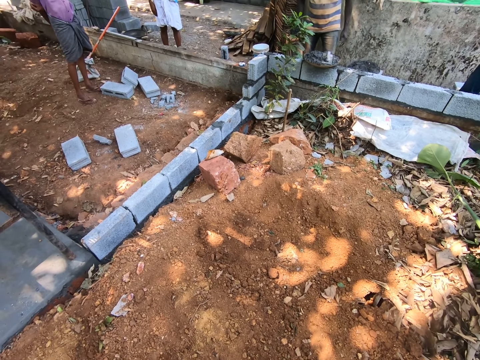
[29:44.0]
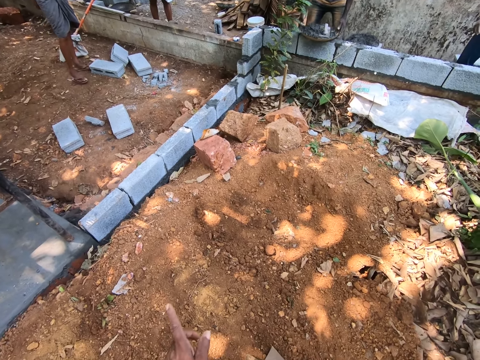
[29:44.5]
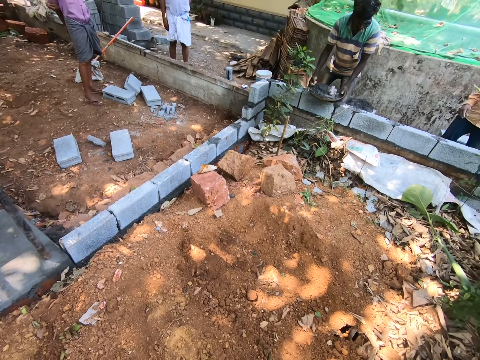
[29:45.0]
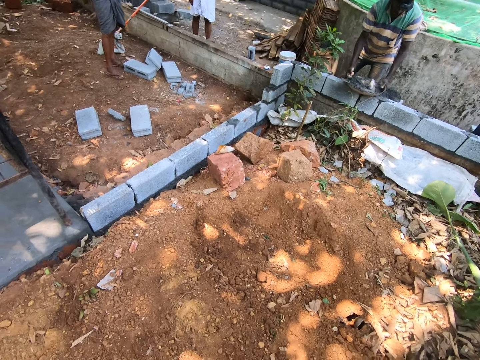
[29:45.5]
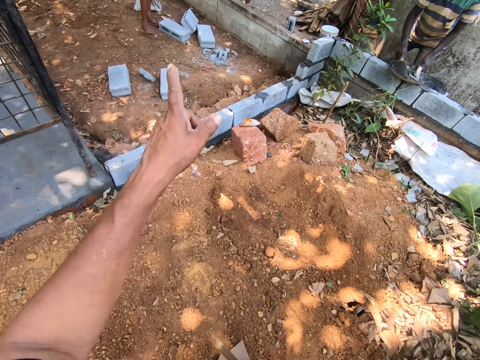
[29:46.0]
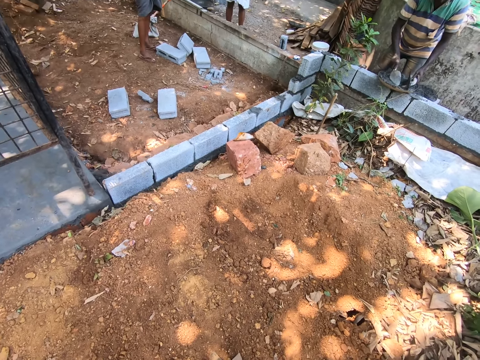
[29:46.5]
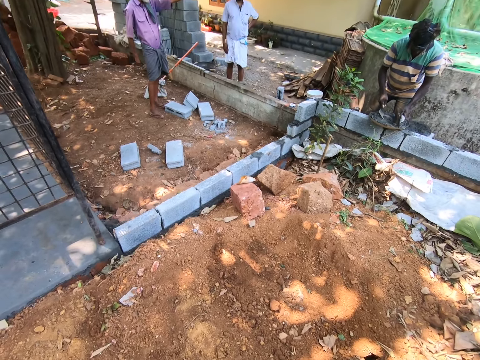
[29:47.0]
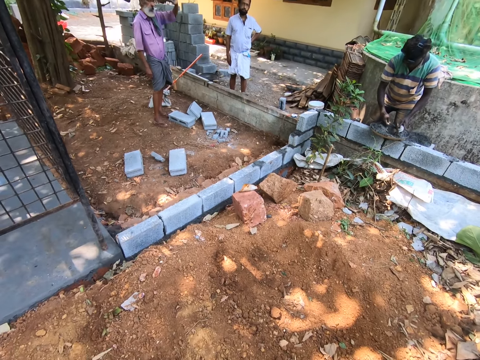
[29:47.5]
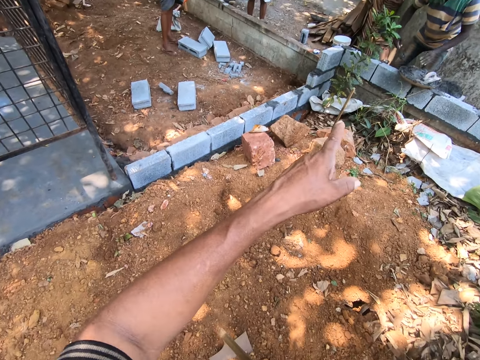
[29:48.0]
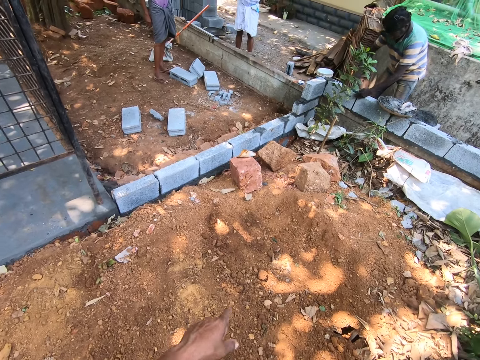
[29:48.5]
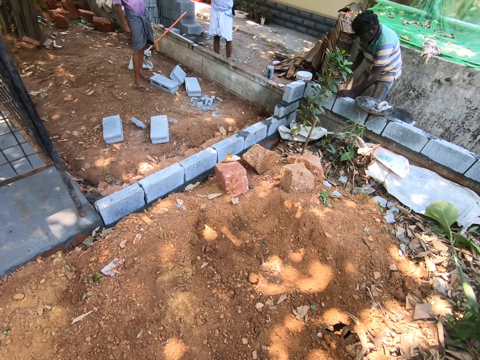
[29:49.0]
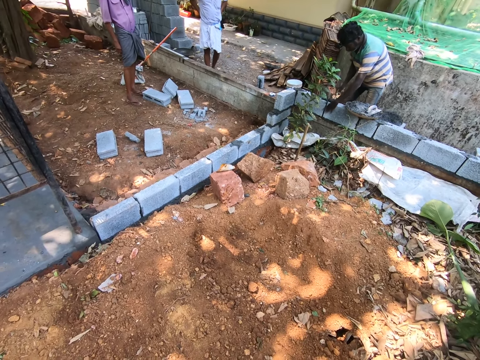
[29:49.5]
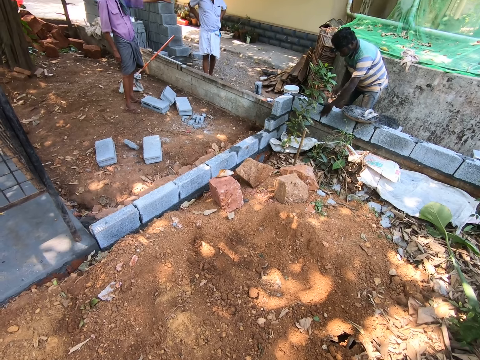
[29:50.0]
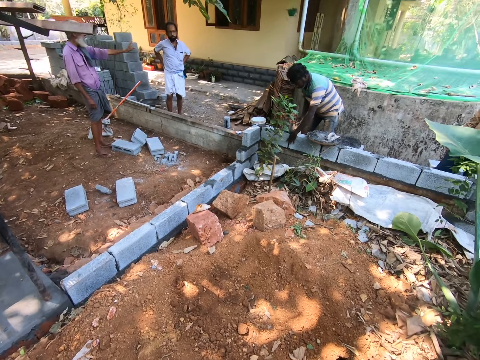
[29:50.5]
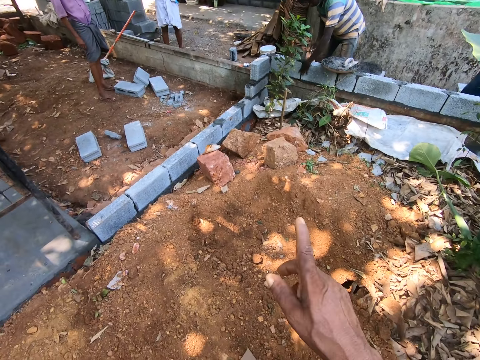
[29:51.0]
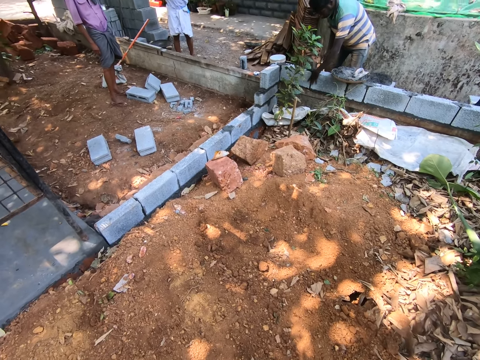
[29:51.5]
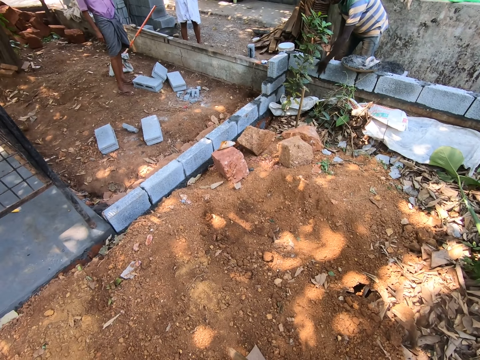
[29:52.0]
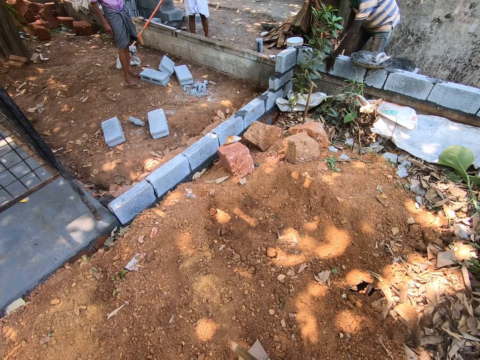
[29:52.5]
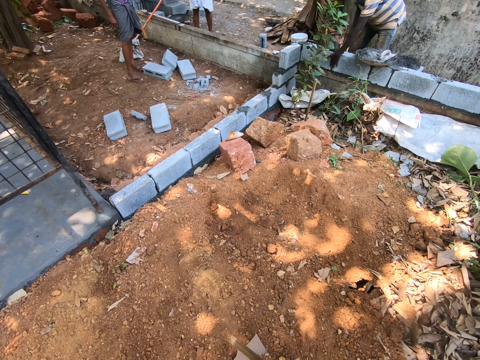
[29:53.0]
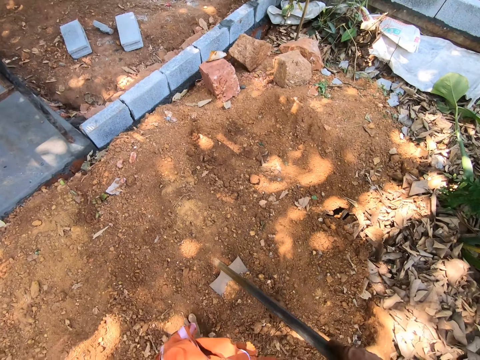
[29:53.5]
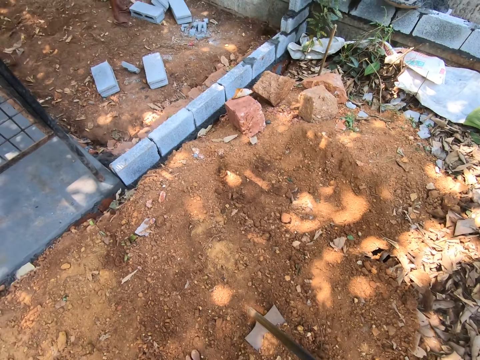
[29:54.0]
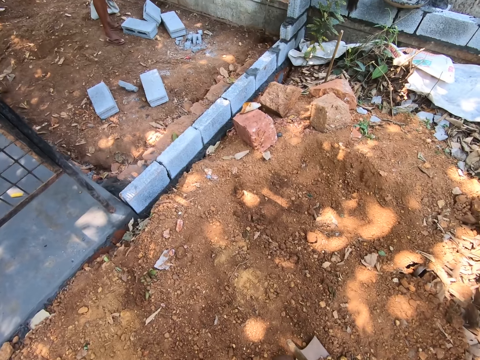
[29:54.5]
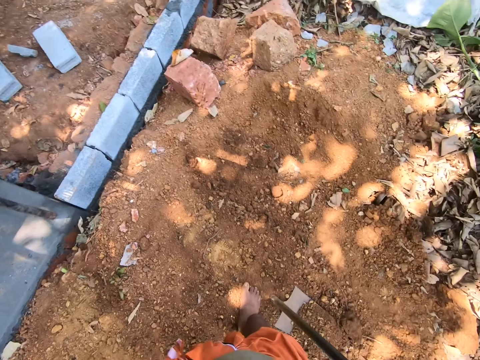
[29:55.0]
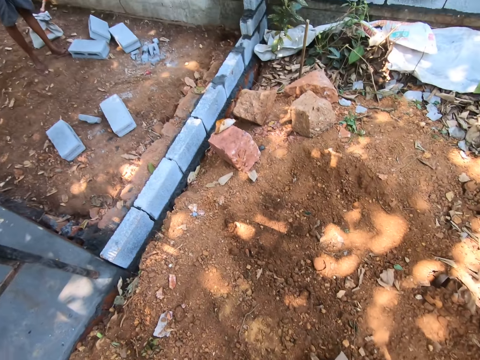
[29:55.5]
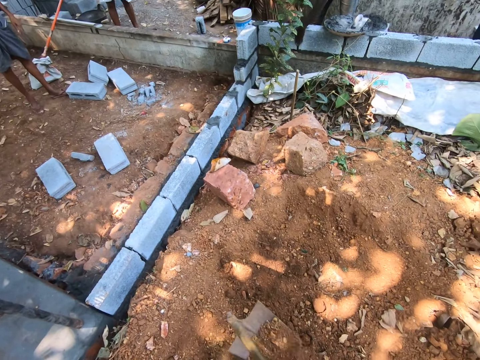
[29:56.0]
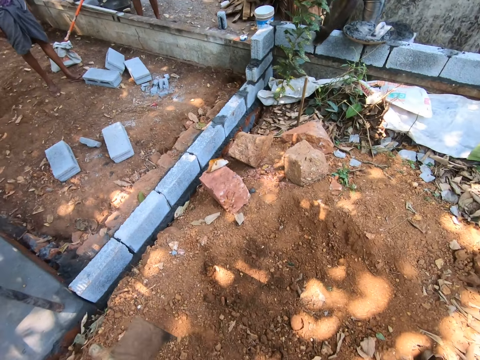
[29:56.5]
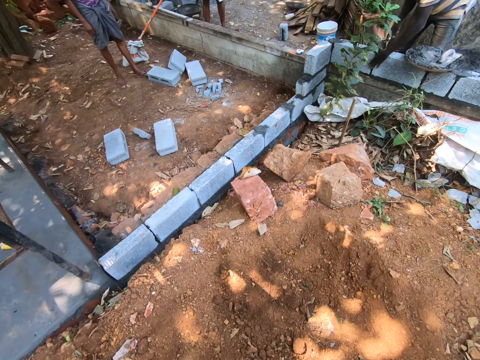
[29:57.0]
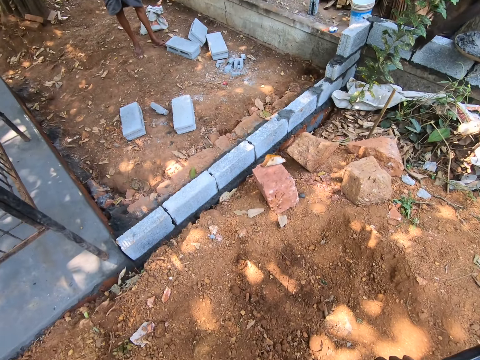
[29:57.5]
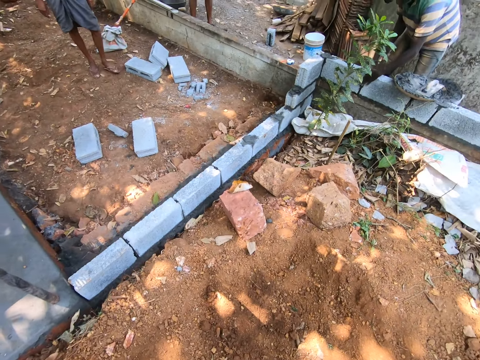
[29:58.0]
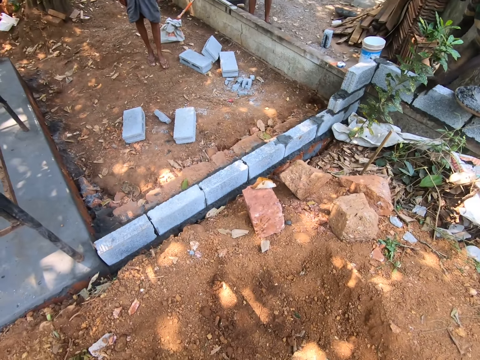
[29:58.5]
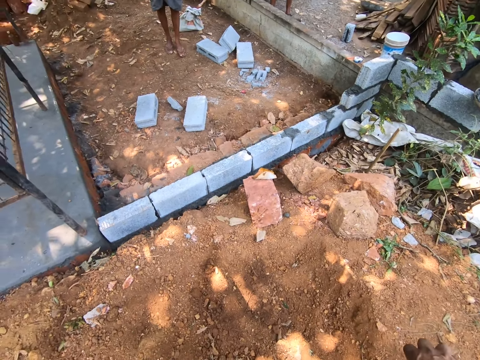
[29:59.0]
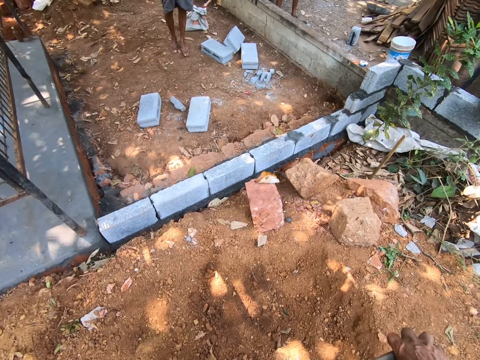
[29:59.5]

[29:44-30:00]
The camera wearer adjusts the cement pan with both hands. He points in front, picks up the trowel from the cement pan with his left hand and interacts with the man. The man takes cement mix from the cement pan with the trowel. He pours the cement mix in between two bricks. The camera wearer hits the cement mix with the trowel in his right hand. He picks up the hoe.

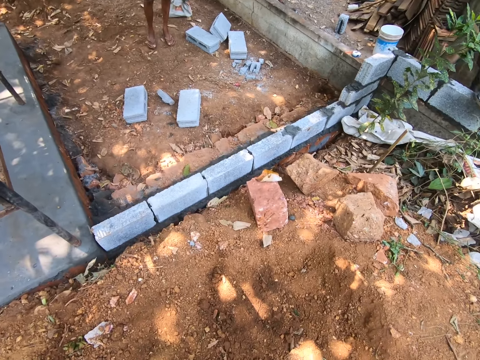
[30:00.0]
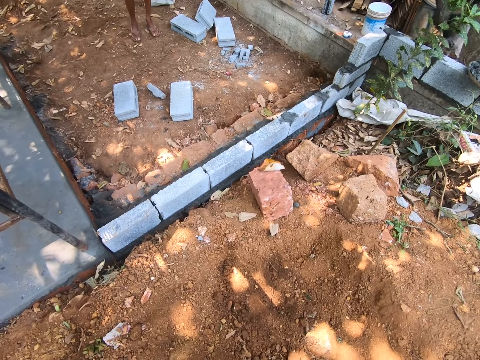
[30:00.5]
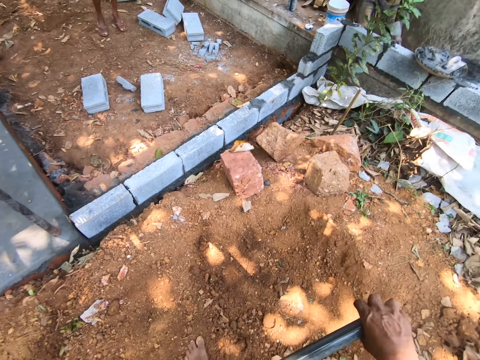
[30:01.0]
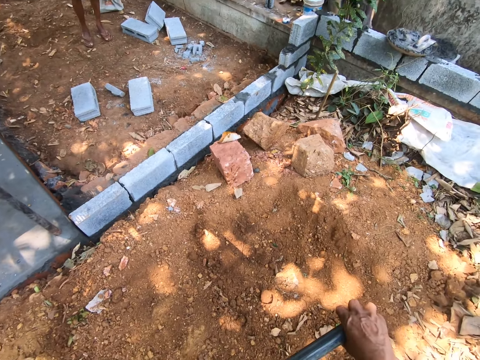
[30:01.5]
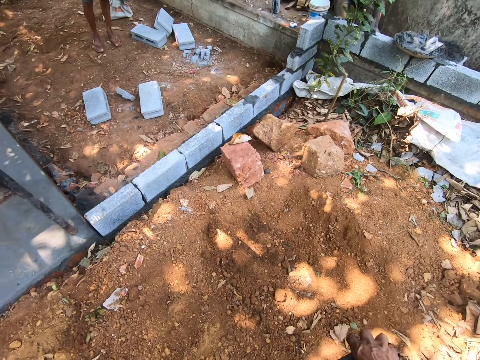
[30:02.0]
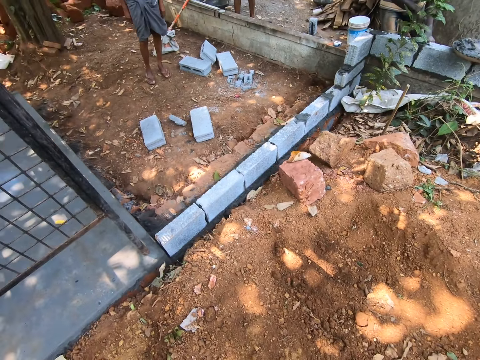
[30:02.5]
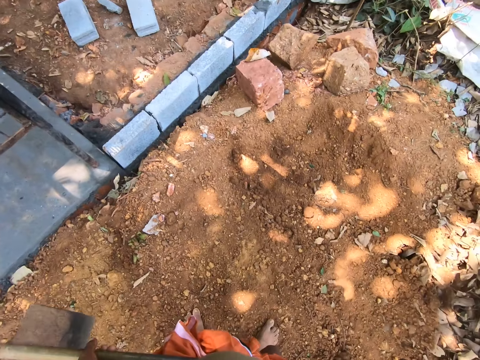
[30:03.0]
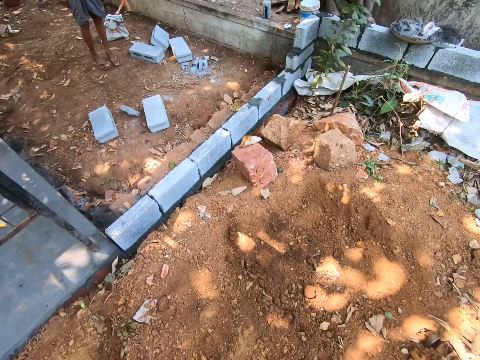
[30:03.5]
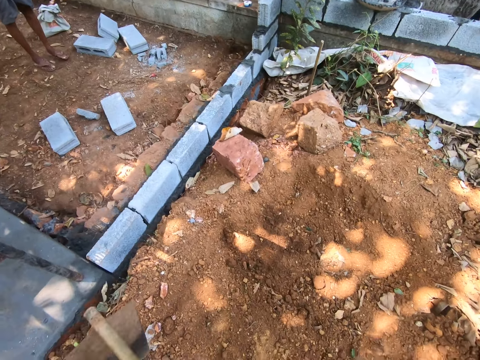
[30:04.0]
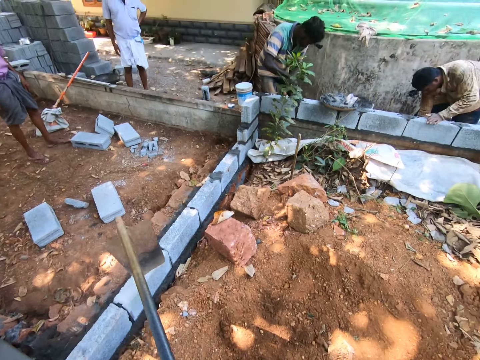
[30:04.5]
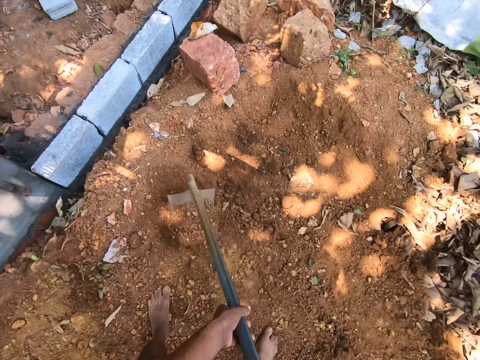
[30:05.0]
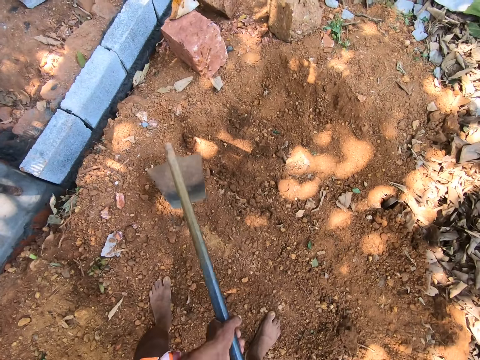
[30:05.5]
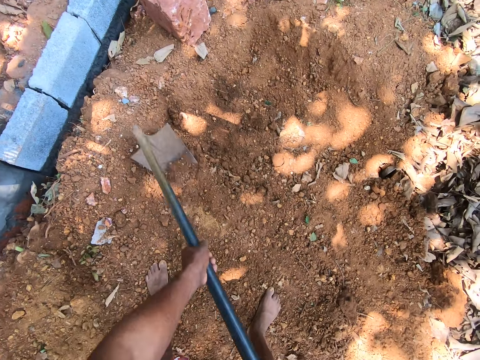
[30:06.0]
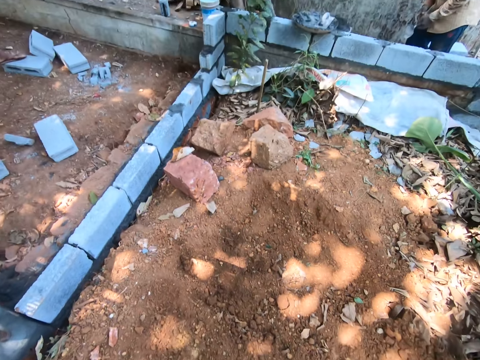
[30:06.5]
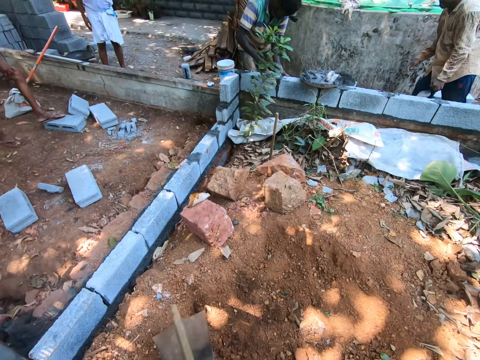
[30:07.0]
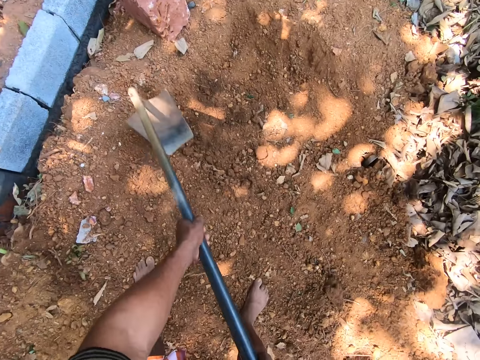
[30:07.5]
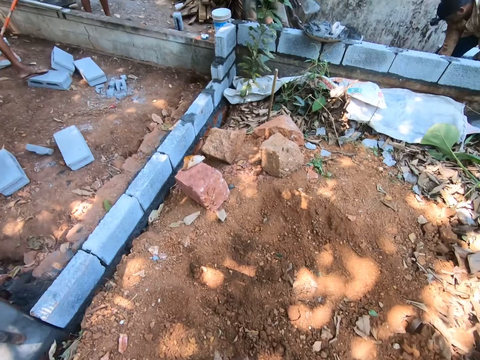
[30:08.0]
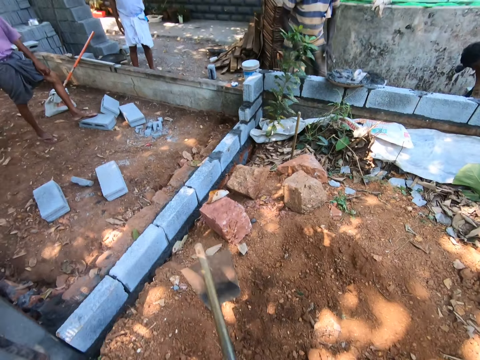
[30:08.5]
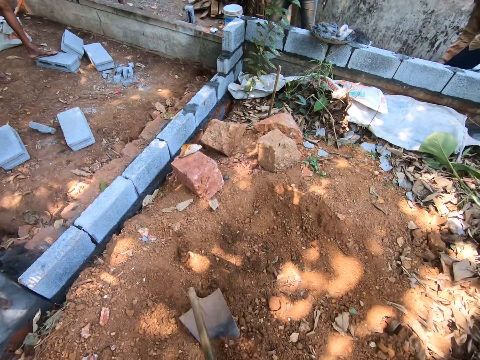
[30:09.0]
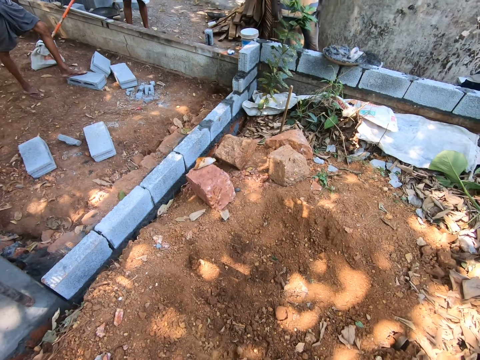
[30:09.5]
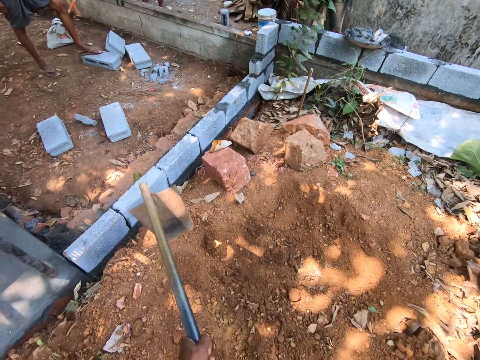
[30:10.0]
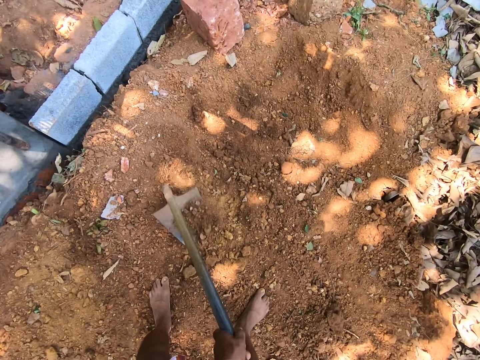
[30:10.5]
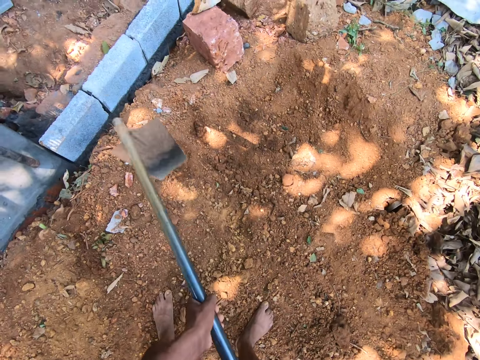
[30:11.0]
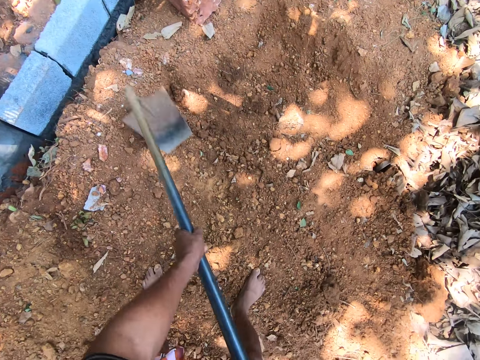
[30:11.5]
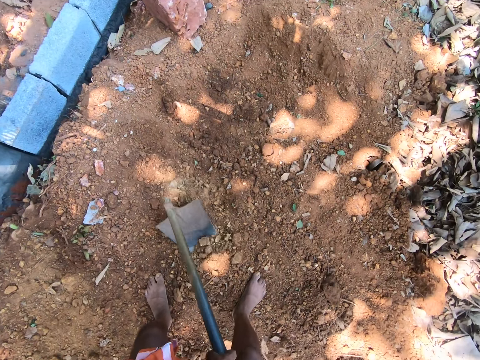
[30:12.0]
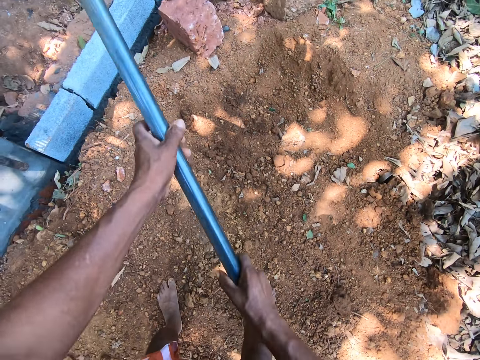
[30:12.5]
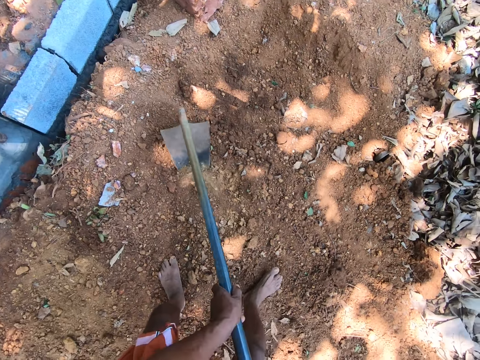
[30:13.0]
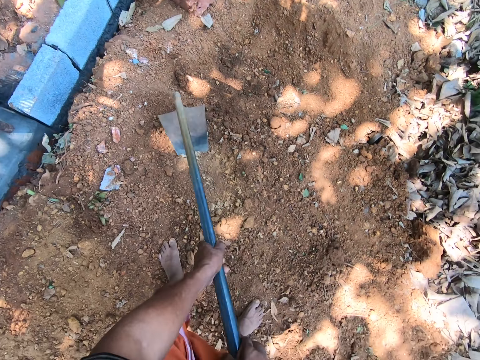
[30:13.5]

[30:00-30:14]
The camera wearer digs with a hoe. He spreads the soil with the hoe in his hands.
